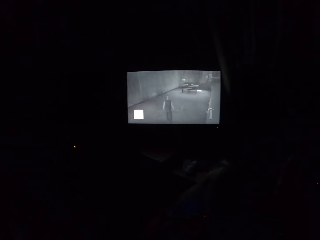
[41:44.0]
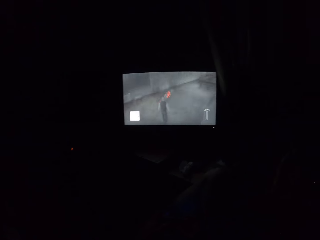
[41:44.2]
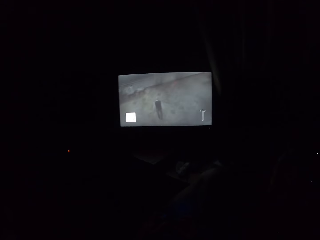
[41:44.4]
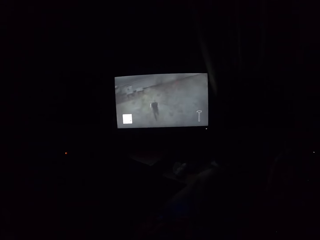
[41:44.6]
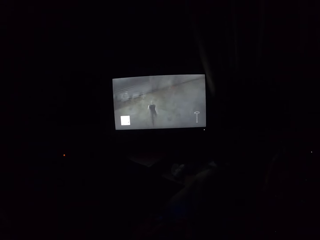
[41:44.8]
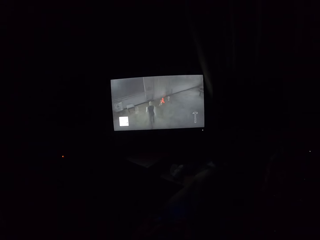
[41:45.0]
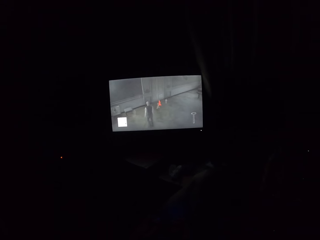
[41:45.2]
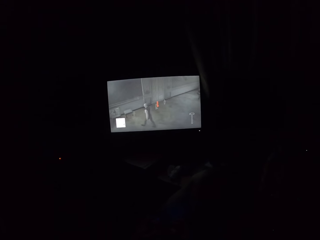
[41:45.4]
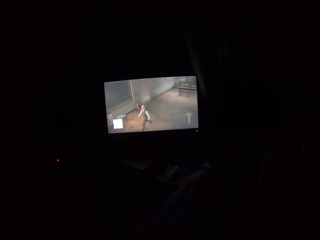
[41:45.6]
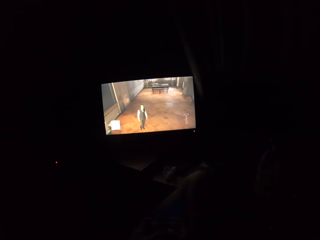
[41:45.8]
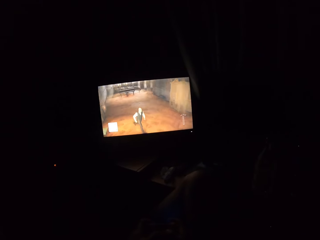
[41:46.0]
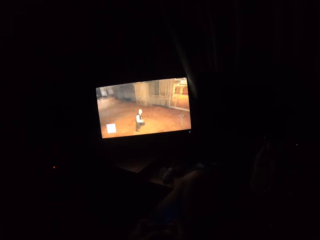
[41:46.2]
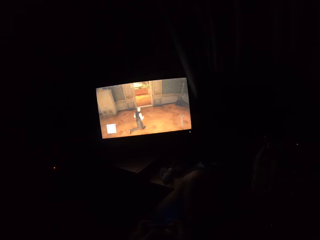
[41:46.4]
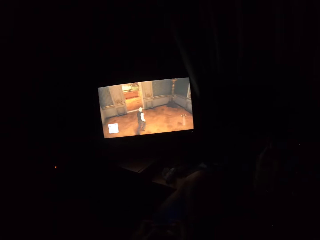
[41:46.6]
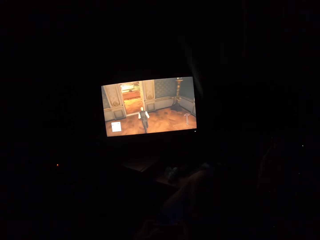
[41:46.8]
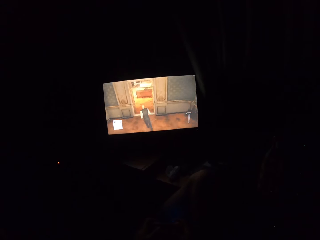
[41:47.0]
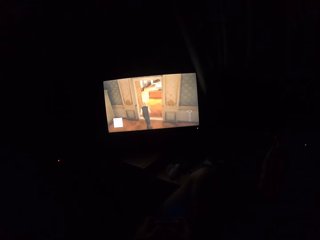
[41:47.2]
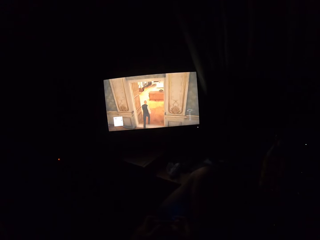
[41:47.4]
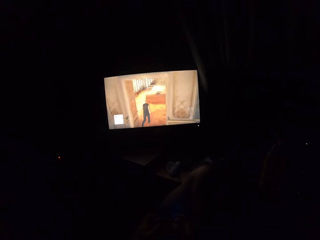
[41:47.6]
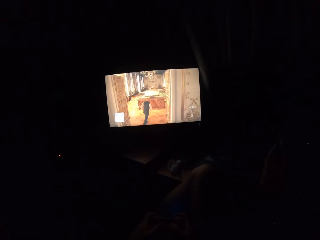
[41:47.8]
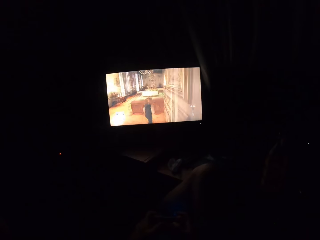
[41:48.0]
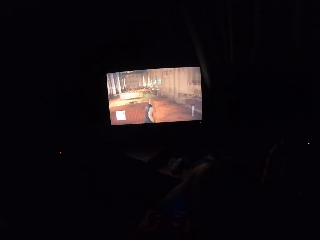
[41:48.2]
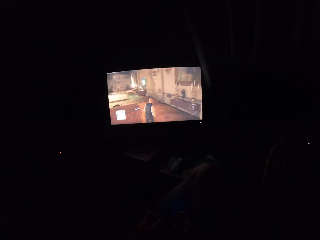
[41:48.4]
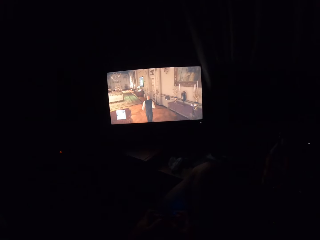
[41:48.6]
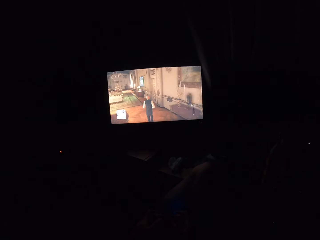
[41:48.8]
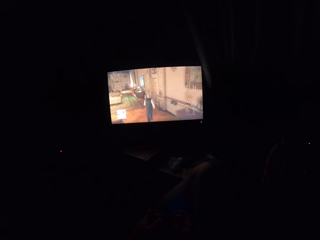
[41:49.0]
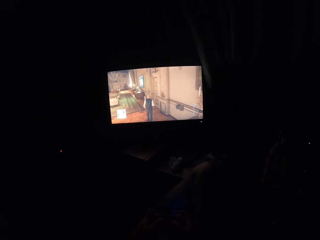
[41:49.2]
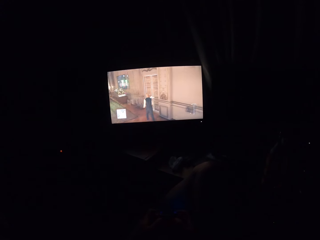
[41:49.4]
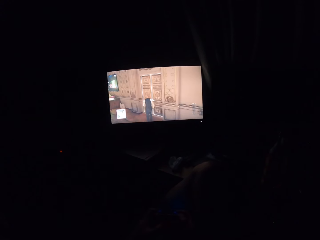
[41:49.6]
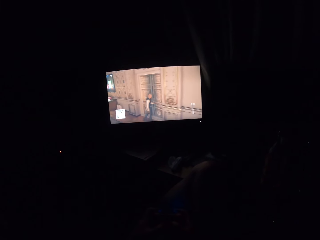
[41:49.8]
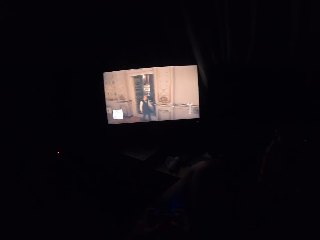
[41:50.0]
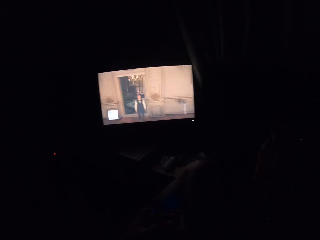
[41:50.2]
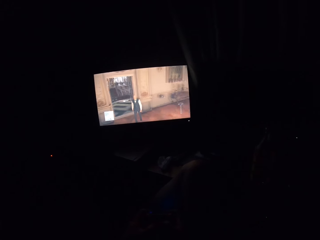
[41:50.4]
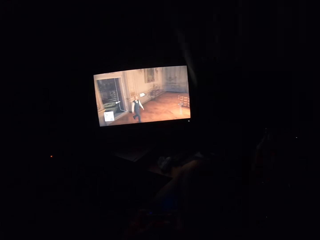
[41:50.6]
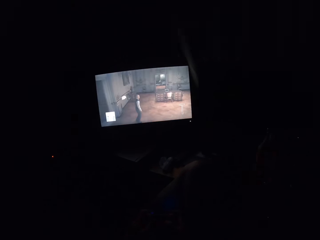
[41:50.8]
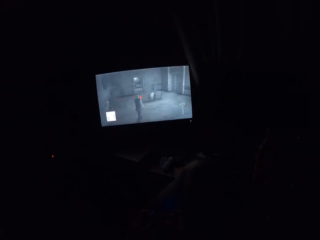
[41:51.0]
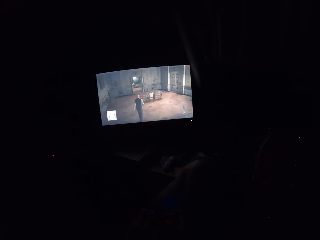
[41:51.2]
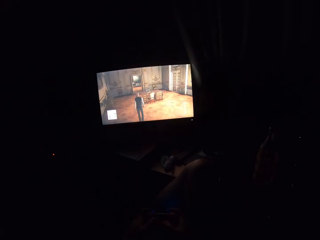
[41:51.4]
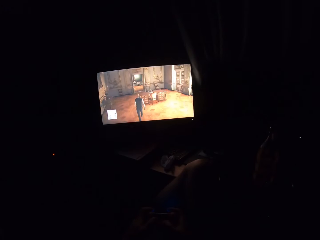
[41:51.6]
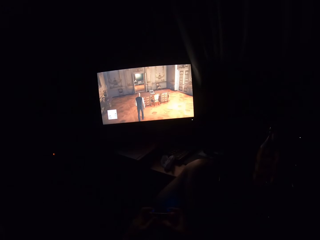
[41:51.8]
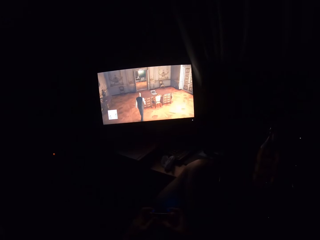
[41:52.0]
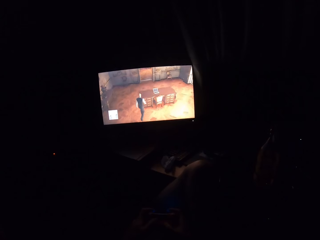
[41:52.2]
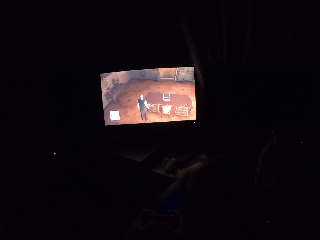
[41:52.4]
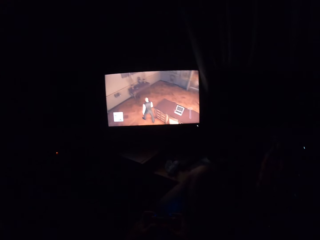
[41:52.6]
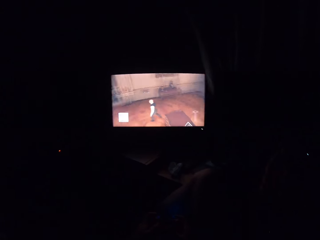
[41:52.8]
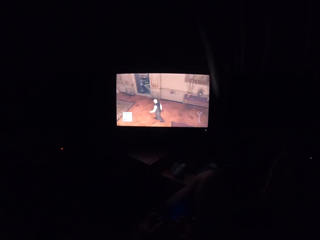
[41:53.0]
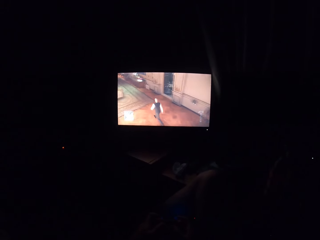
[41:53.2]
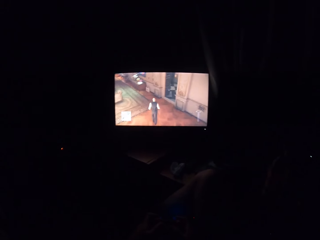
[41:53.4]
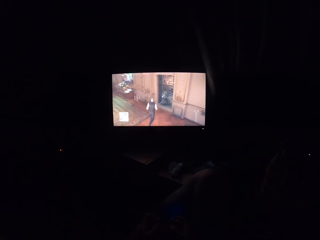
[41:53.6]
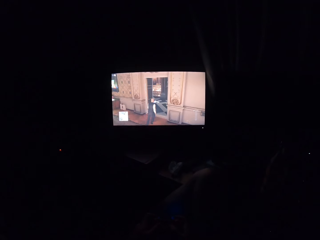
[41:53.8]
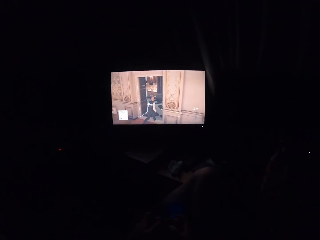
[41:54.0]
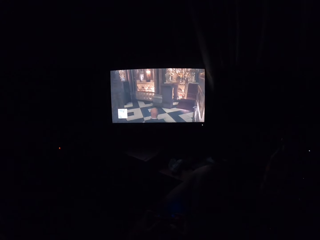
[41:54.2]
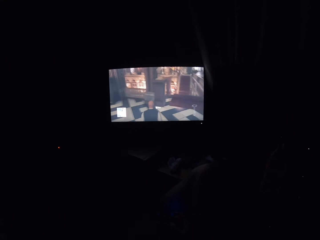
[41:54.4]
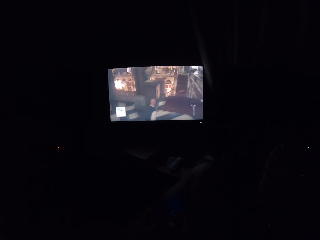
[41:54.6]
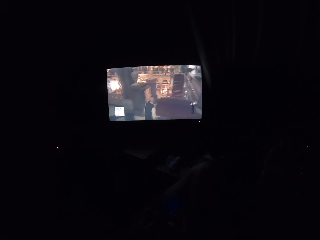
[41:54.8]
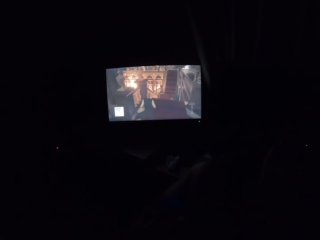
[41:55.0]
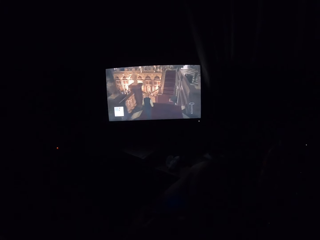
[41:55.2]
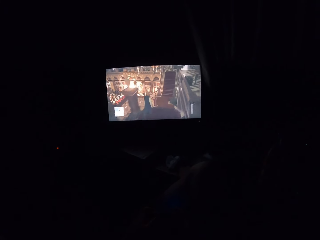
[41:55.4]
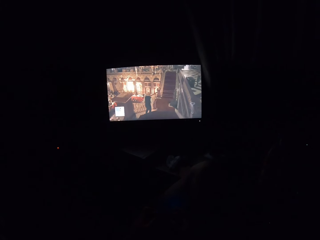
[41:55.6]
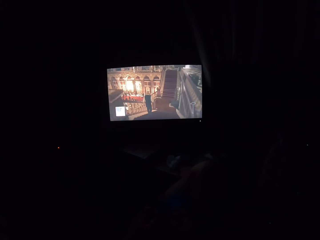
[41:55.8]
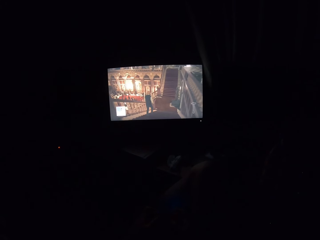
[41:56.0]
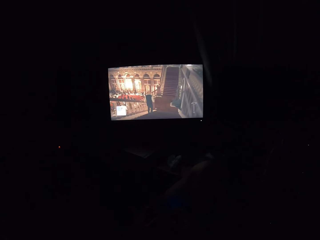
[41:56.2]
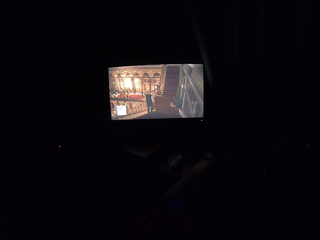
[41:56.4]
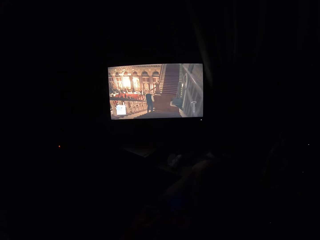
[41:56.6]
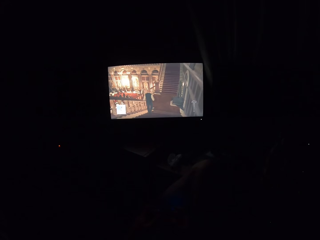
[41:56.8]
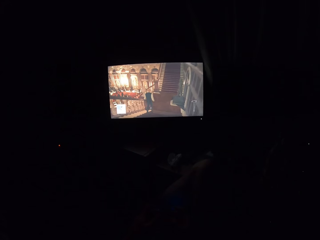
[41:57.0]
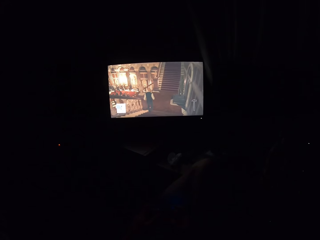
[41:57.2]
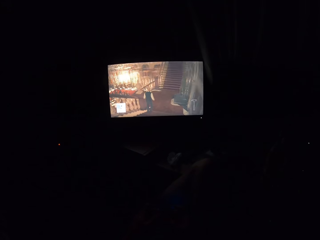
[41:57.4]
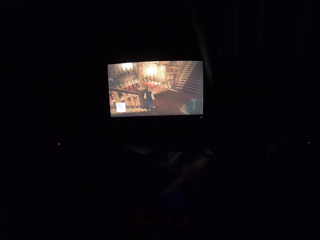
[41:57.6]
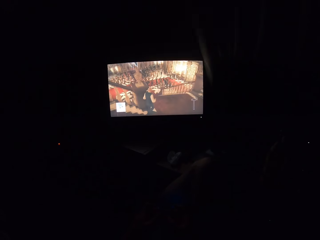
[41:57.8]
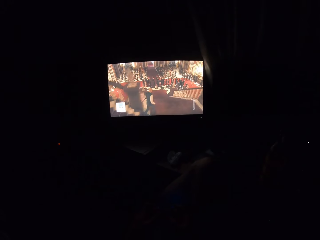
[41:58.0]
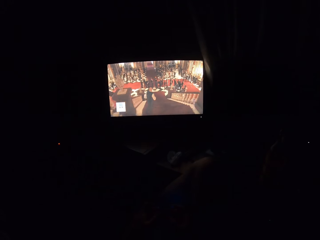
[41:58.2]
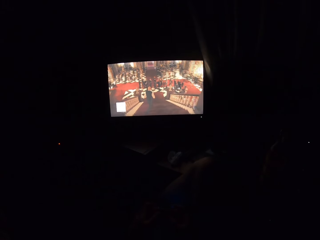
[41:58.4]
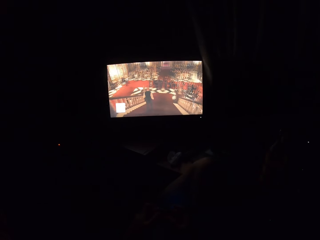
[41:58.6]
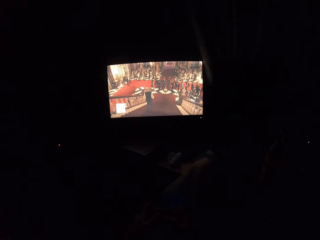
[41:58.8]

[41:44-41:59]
The camera wearer turns to the side. They play a video game on the screen. They turn to the side. They play the video game on the screen. They turn to the side. They play the video game on the screen.

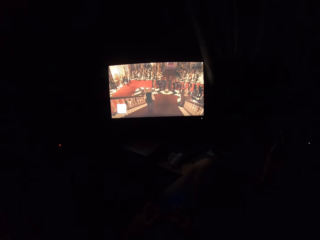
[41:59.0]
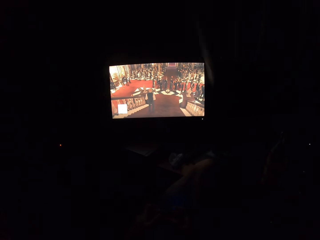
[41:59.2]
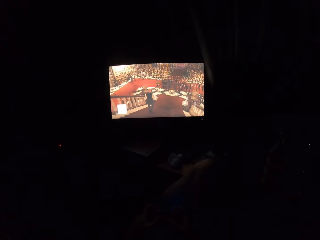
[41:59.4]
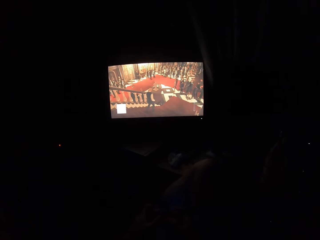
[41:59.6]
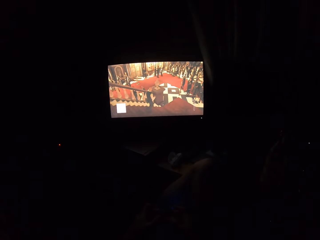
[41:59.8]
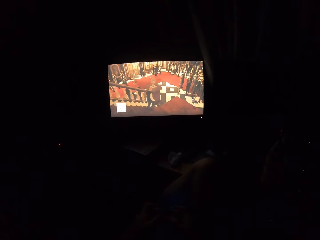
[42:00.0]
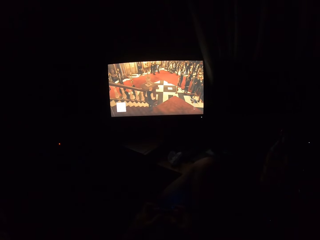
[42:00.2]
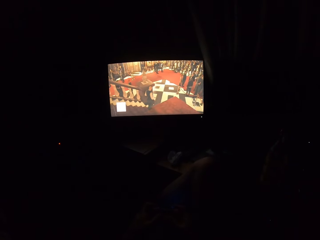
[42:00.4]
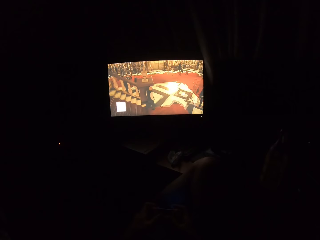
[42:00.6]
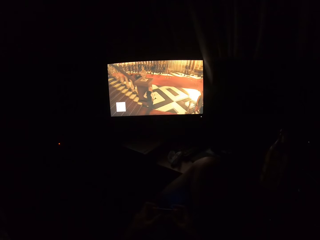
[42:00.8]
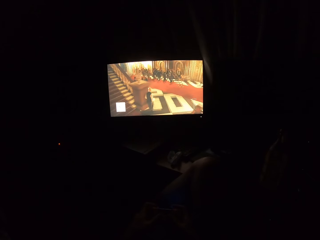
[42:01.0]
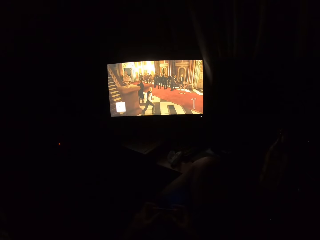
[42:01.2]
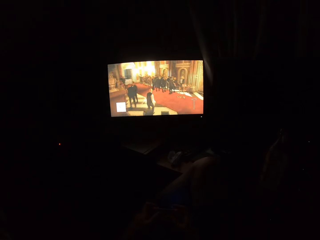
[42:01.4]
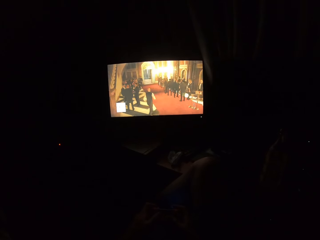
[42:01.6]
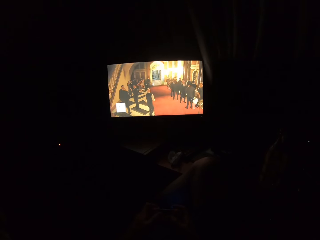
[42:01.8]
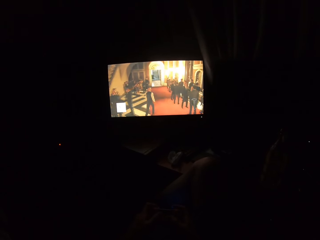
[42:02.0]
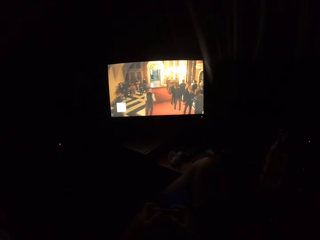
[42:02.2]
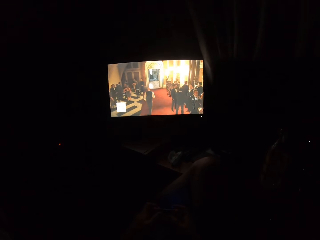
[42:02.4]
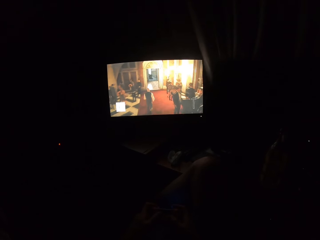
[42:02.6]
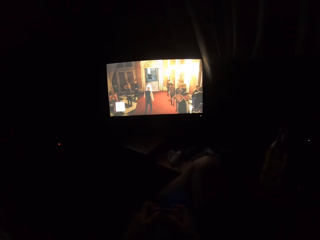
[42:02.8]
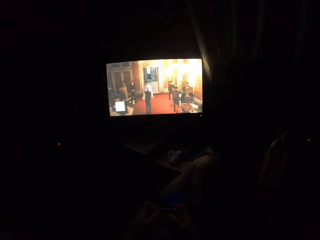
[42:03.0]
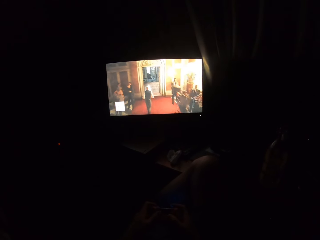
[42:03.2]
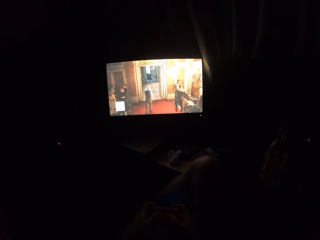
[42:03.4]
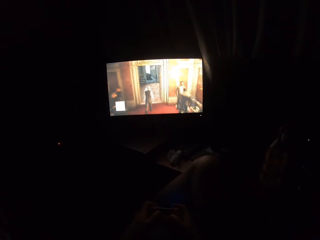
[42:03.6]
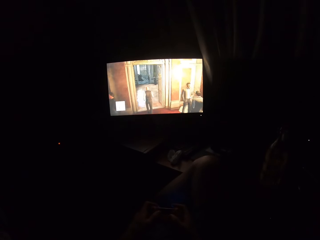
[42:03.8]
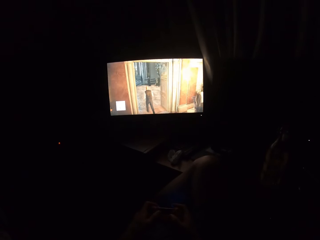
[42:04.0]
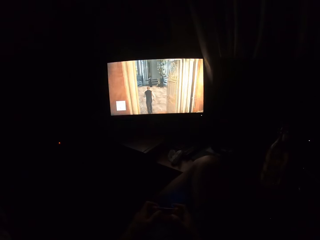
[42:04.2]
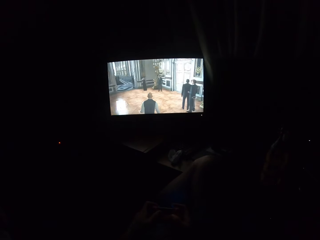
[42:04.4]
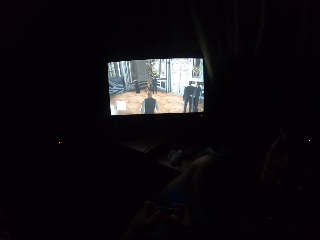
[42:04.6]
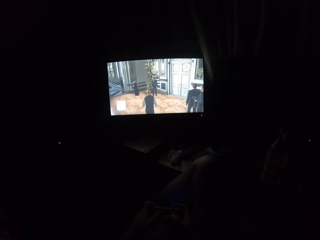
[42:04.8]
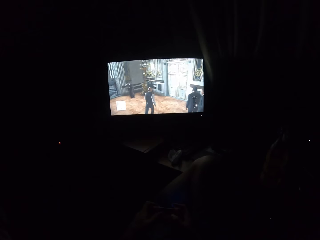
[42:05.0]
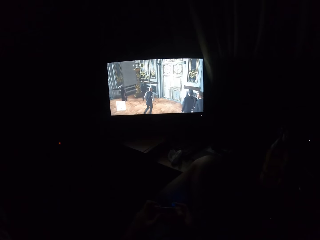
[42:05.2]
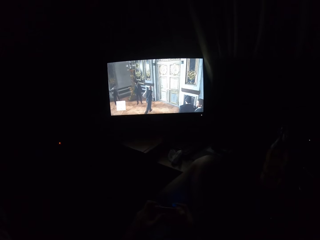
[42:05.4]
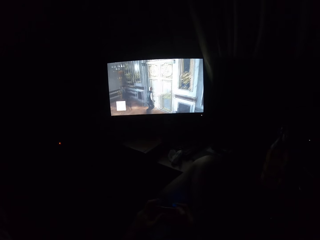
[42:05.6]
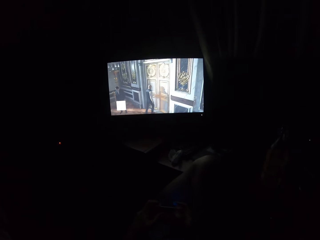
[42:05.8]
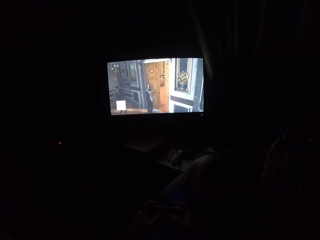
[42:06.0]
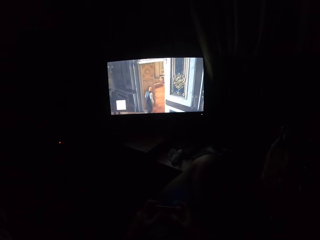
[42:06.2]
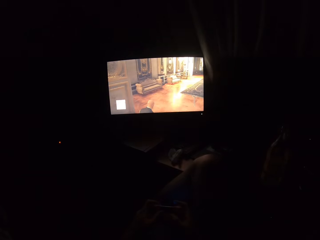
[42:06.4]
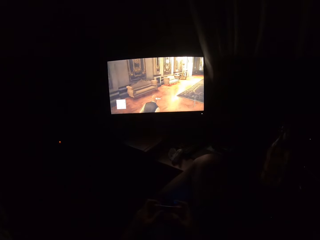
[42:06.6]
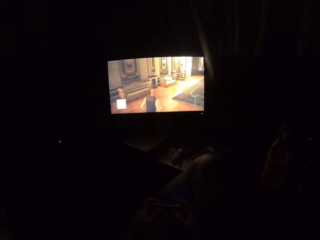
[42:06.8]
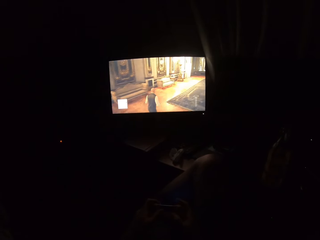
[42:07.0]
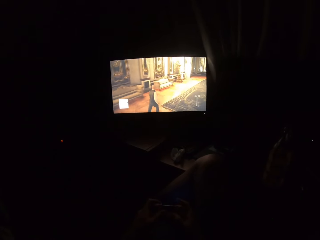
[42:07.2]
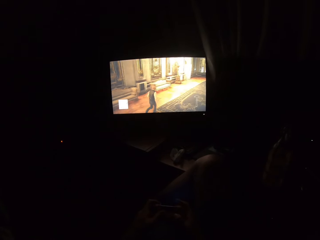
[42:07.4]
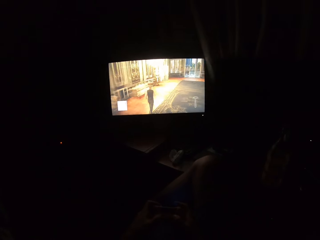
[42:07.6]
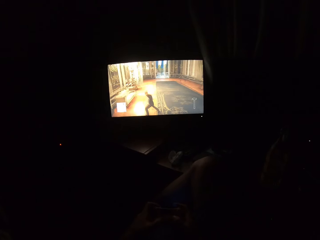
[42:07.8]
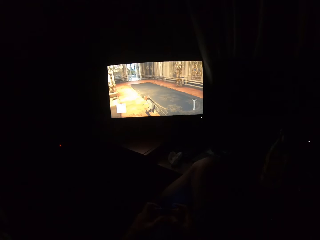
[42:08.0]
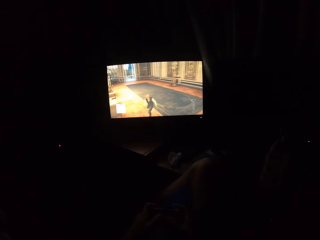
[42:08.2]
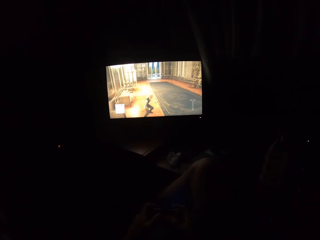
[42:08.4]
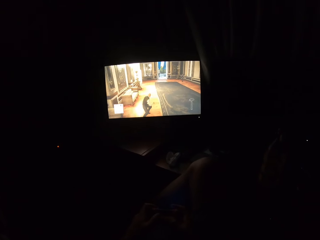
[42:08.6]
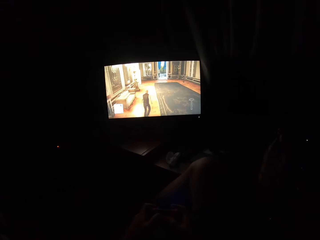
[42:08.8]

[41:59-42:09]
The camera wearer presses the video game remote control. They turn to the side.
